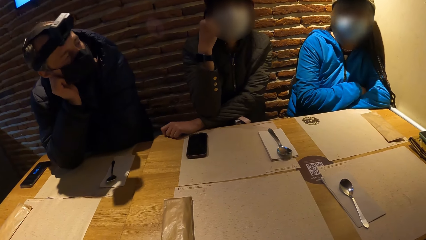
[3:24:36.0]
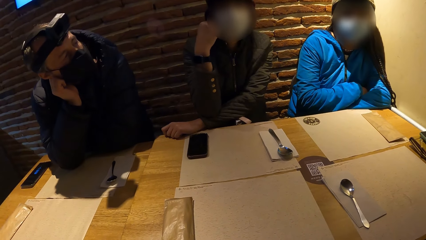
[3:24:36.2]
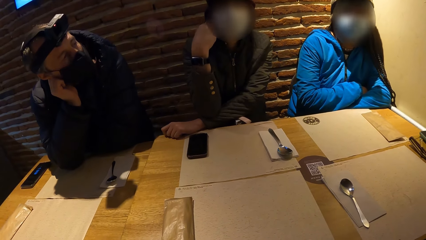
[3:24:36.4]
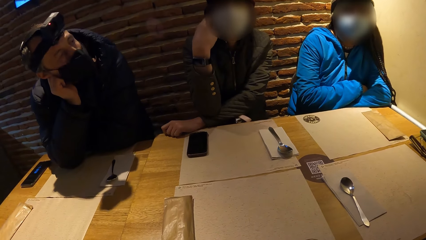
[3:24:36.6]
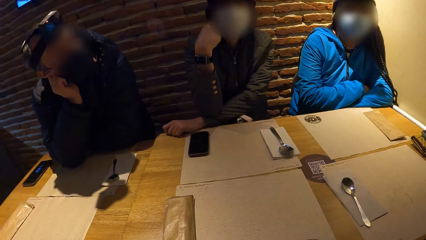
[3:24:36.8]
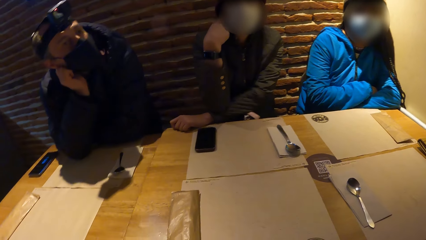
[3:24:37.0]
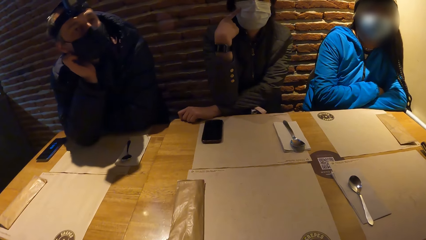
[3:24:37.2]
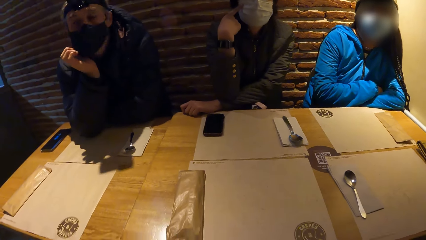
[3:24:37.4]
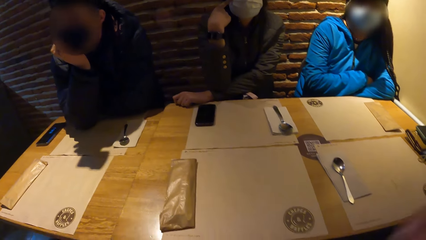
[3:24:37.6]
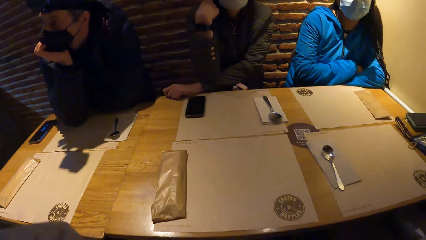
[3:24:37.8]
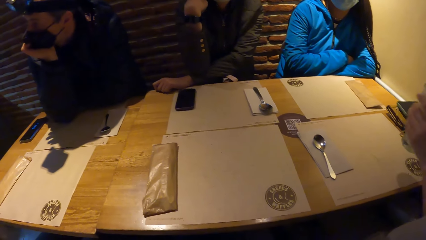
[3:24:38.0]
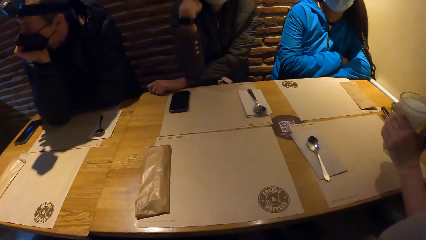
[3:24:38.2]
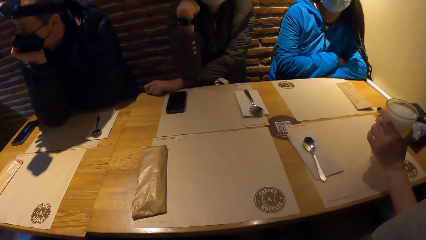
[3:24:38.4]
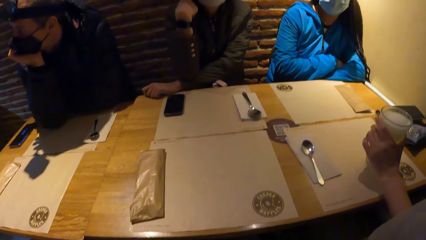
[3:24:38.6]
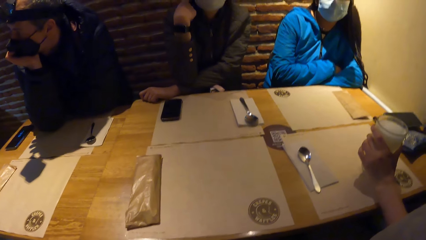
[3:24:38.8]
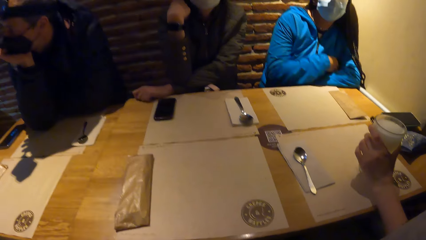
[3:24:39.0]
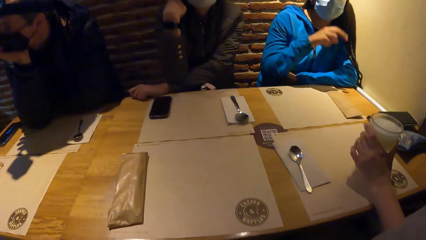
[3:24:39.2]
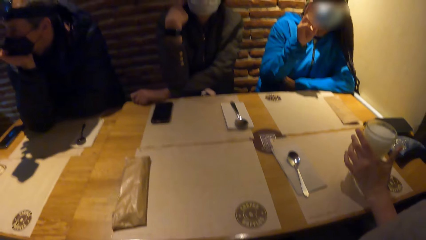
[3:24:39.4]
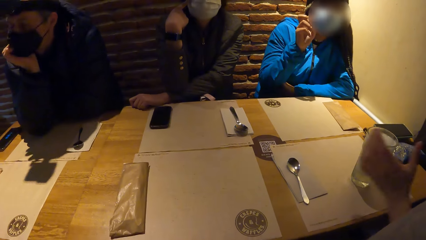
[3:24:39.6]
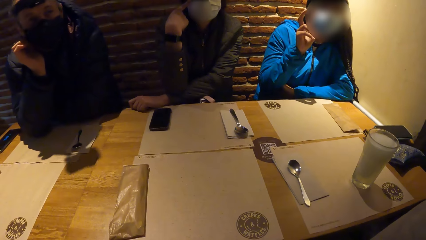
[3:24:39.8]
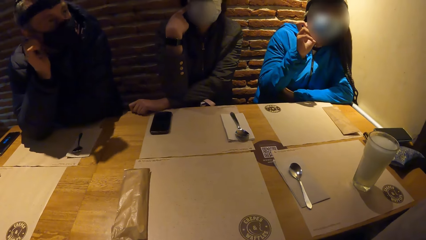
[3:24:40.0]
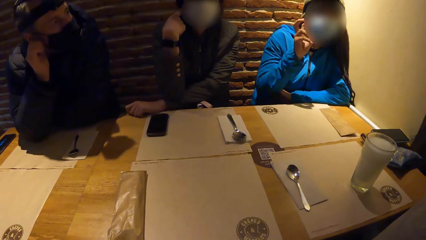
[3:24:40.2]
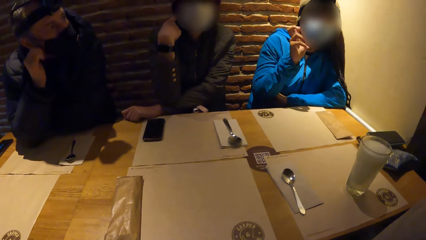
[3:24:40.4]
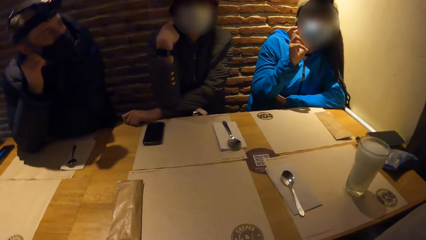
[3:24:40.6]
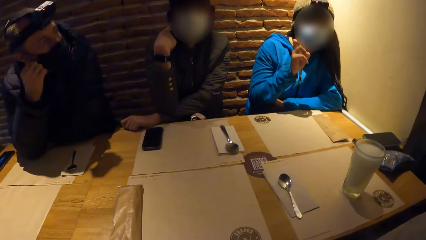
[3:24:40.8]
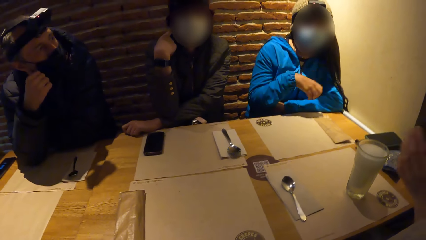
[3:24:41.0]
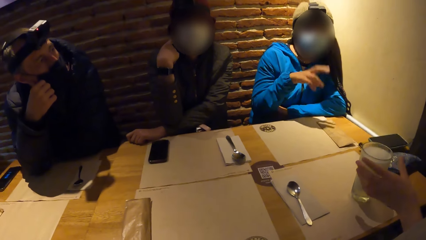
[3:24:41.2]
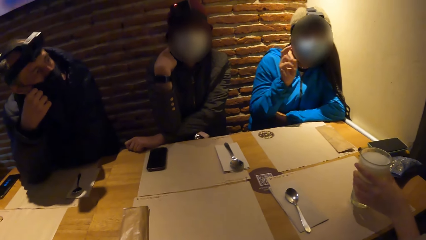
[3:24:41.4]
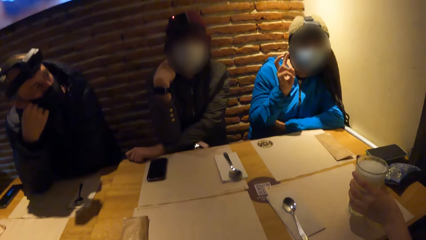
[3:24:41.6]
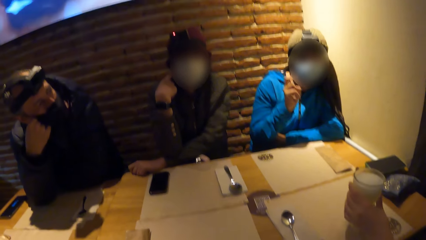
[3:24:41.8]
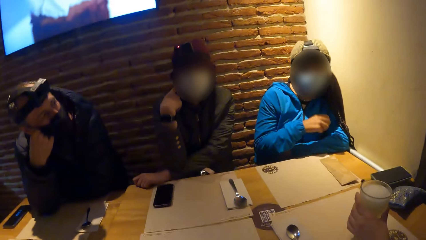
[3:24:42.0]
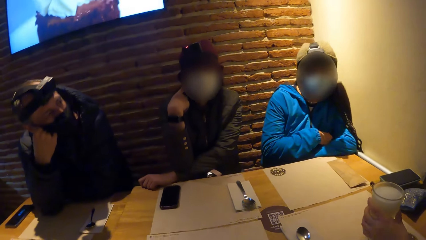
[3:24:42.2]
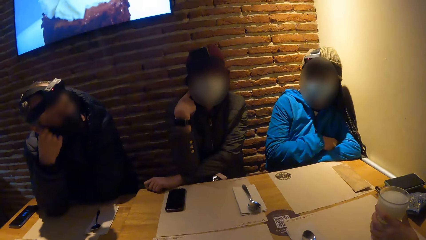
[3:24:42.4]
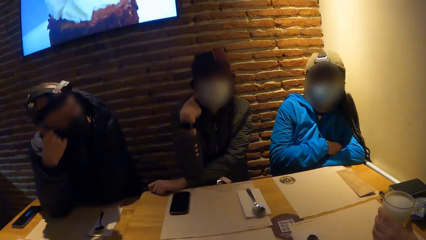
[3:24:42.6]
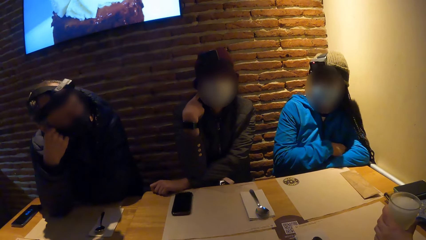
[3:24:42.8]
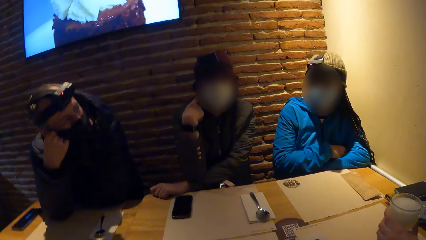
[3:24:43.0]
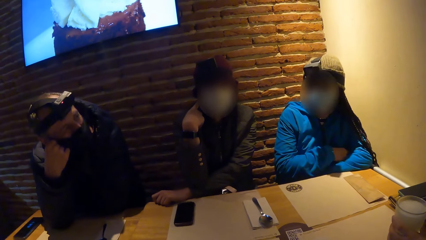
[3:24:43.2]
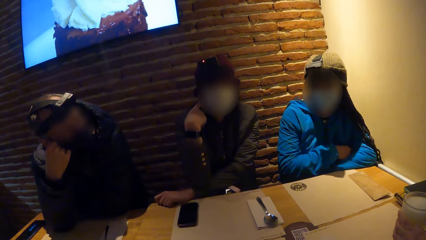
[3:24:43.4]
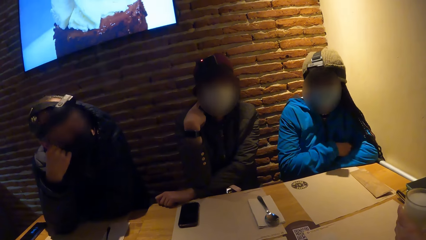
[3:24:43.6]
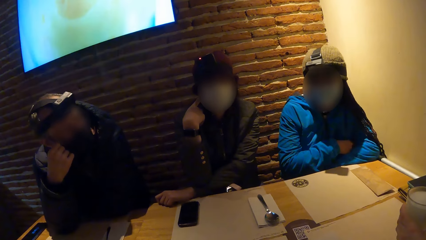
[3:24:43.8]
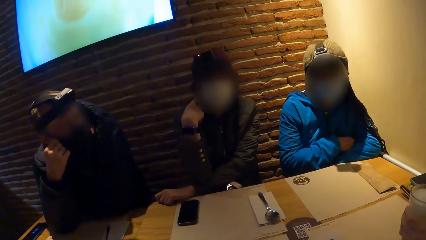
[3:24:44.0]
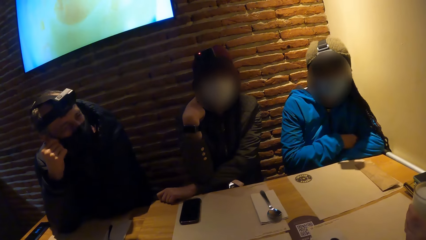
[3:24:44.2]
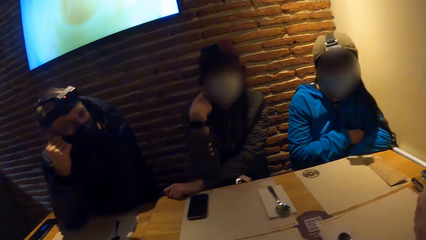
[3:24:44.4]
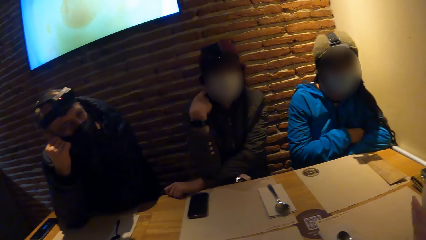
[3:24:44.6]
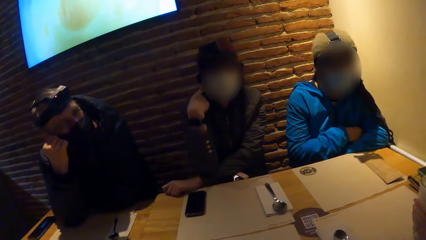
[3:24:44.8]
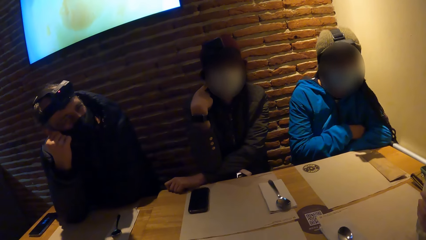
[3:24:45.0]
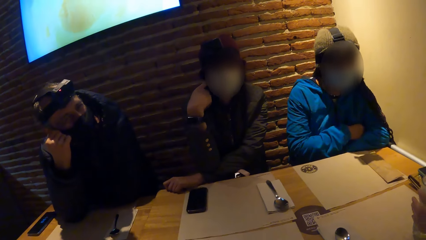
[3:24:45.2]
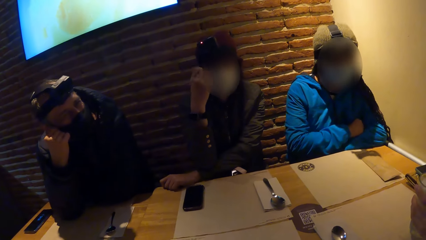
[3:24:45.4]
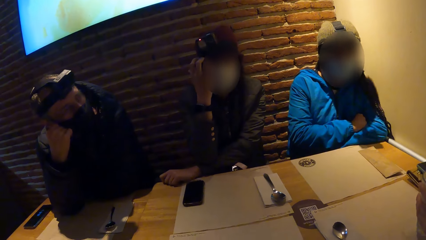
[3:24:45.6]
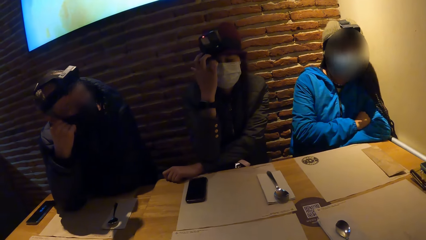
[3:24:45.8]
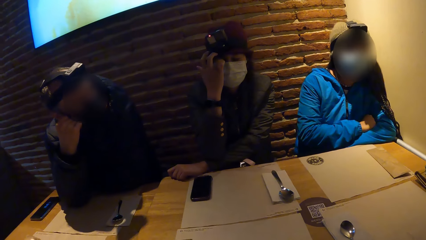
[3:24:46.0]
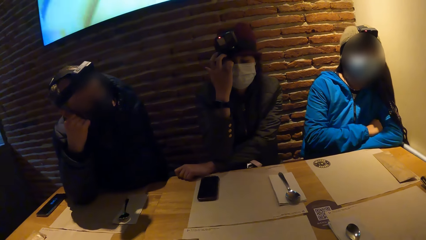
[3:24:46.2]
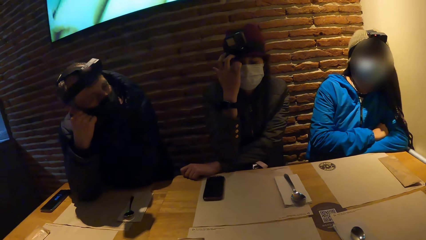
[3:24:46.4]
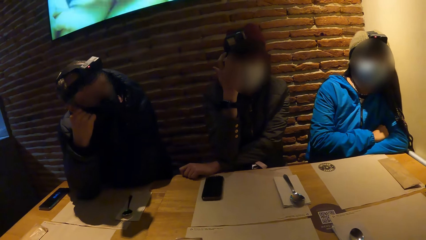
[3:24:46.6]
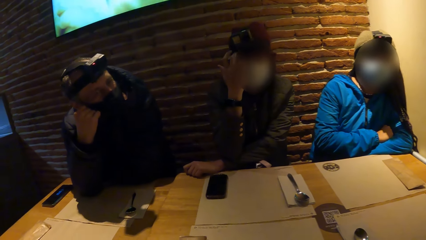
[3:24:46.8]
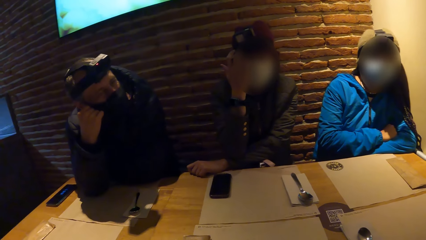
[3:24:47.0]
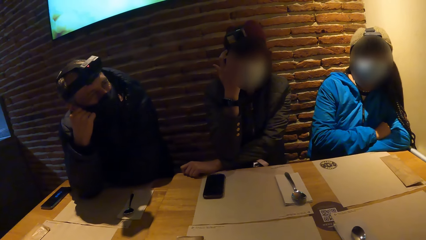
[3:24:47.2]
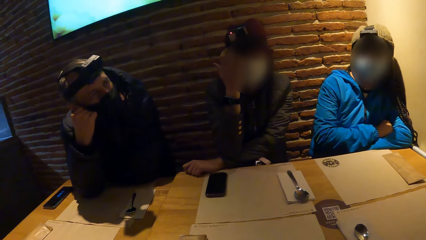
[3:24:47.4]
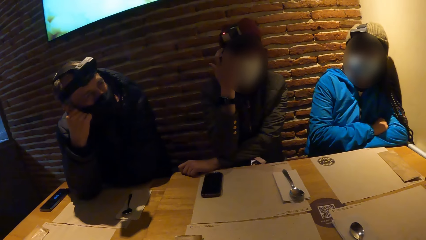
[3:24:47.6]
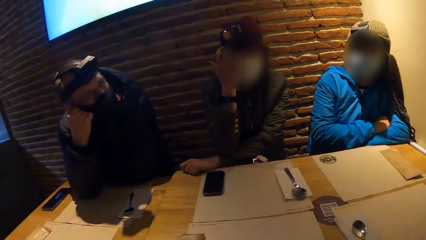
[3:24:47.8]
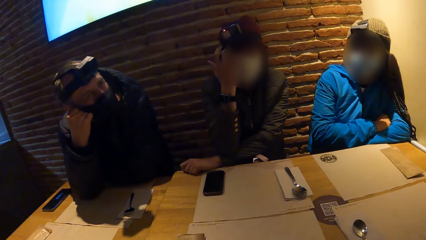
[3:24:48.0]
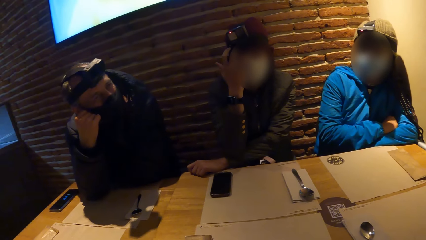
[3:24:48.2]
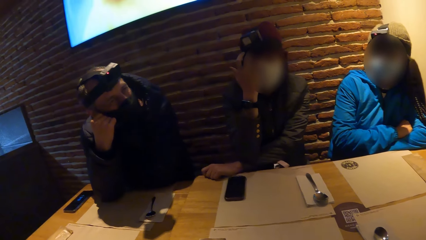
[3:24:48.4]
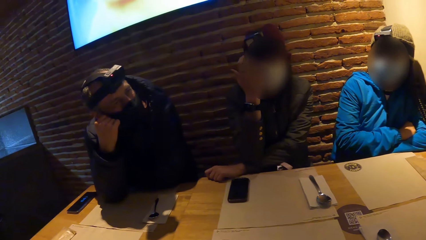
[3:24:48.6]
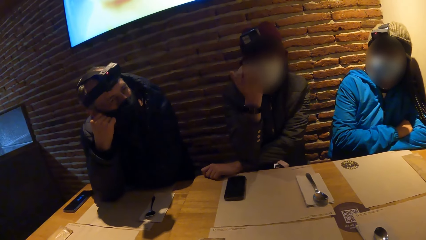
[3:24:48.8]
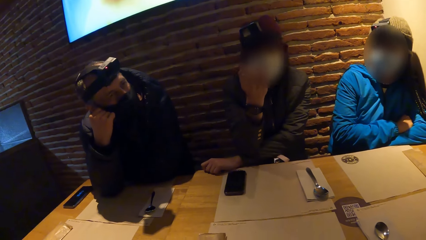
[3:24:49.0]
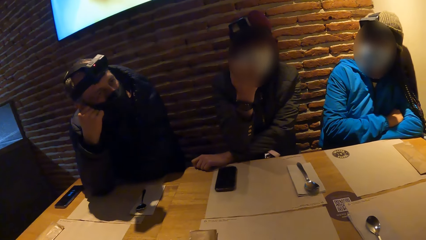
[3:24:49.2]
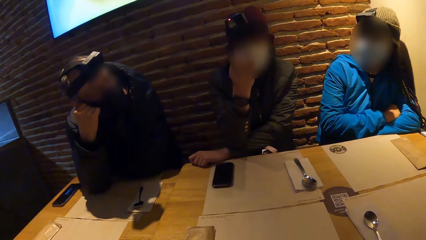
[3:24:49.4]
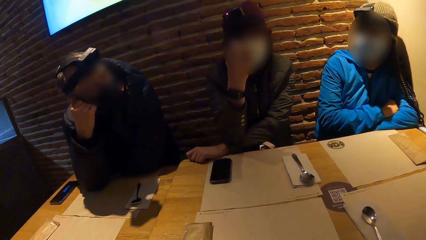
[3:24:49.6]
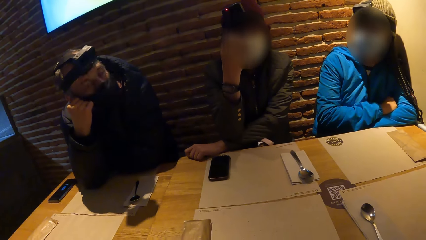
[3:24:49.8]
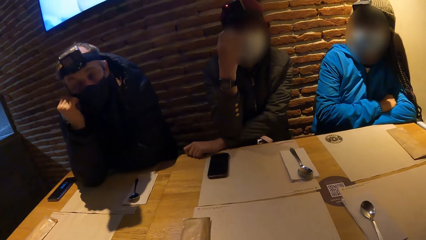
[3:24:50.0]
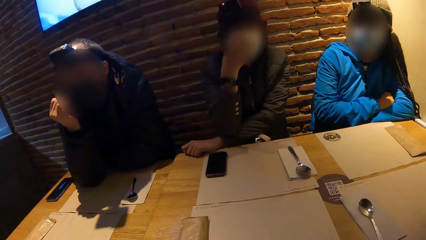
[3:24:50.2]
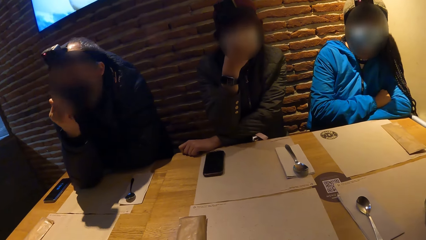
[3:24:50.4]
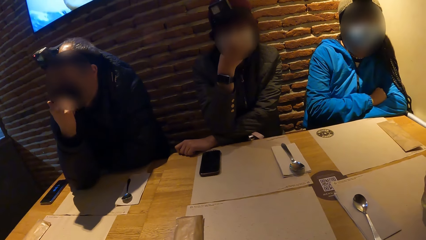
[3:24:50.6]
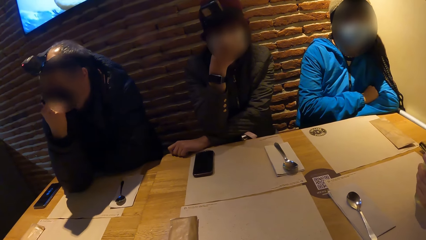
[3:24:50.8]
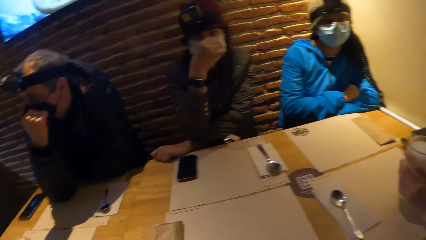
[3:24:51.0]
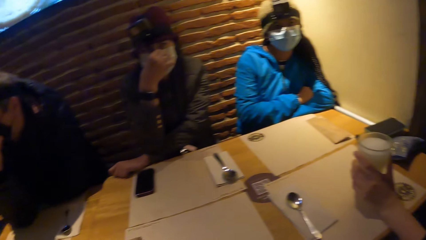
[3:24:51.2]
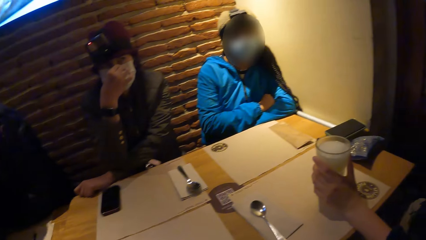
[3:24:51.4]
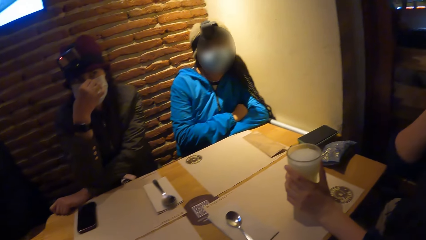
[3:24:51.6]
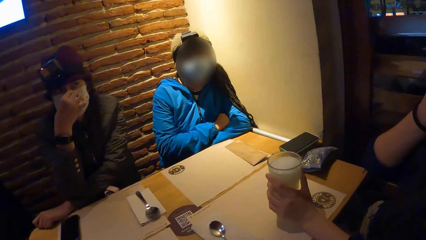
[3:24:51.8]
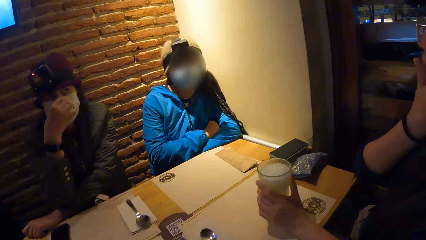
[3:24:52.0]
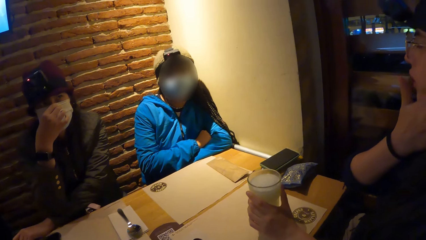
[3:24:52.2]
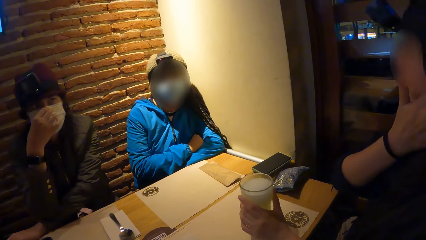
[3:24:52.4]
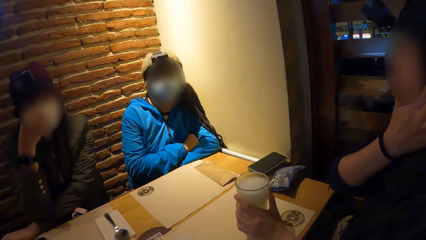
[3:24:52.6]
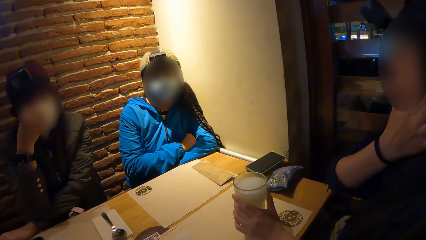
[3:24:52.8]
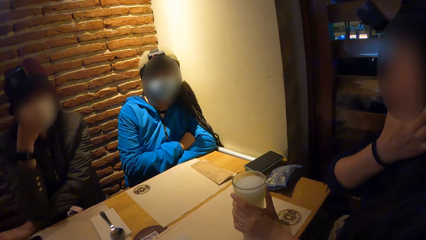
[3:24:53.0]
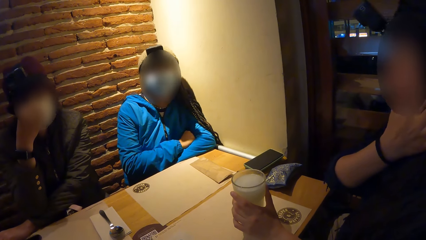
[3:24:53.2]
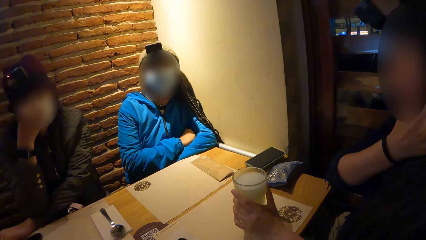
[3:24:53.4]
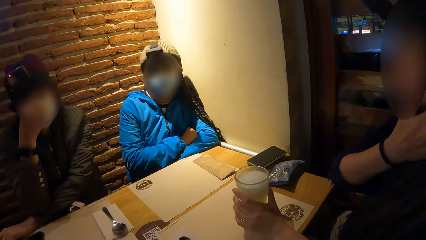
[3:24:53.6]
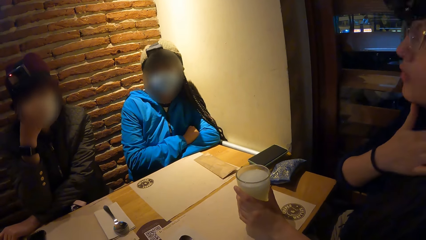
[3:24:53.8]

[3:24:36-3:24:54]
The man drops the cup of beer on the table with his left hand. The woman interacts with the group of people. A lady engages with the camera wearer. The man moves the cup of beer on the table with his left hand. The man picks up the cup of beer from the table with his left hand. The camera wearer looks around.
